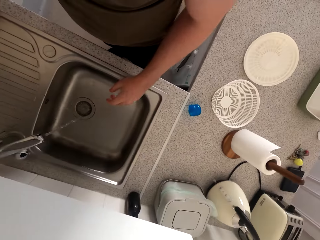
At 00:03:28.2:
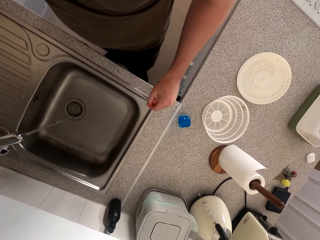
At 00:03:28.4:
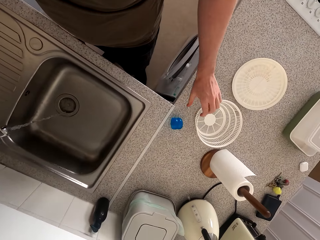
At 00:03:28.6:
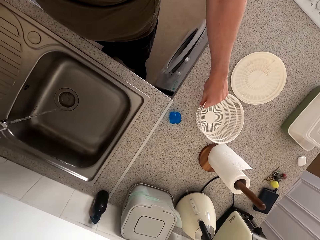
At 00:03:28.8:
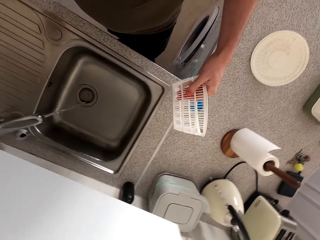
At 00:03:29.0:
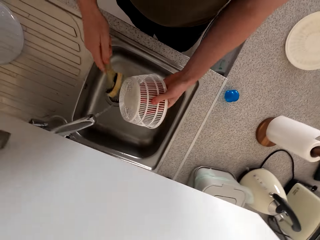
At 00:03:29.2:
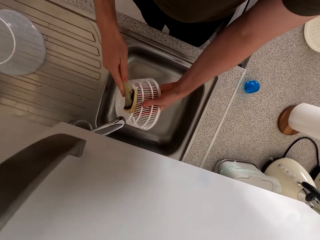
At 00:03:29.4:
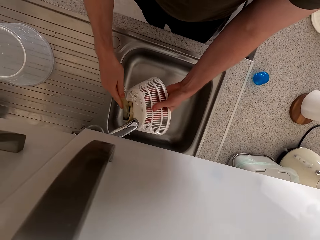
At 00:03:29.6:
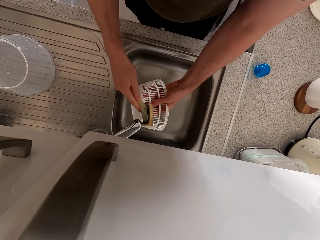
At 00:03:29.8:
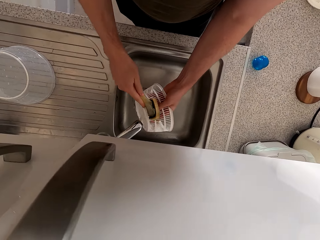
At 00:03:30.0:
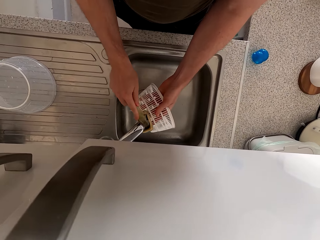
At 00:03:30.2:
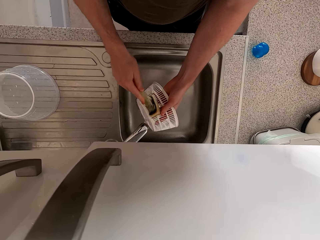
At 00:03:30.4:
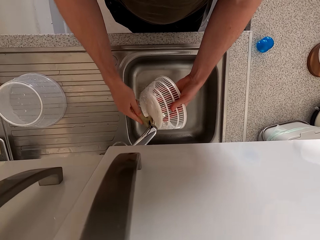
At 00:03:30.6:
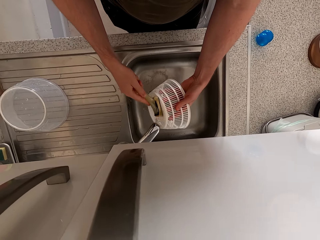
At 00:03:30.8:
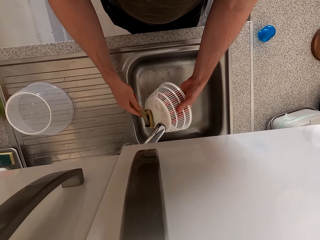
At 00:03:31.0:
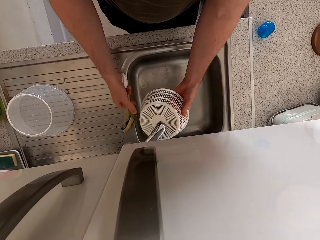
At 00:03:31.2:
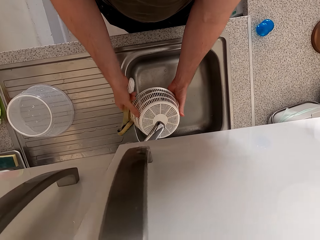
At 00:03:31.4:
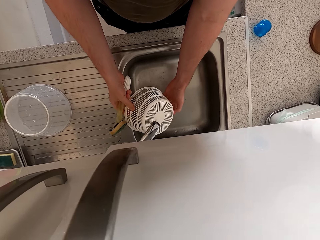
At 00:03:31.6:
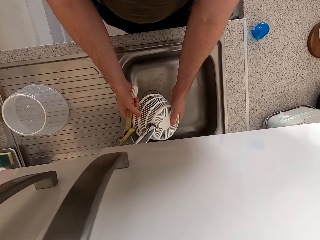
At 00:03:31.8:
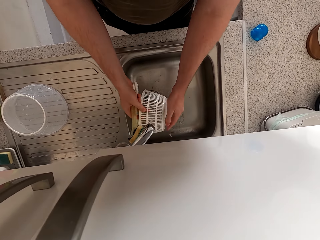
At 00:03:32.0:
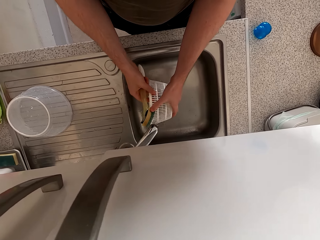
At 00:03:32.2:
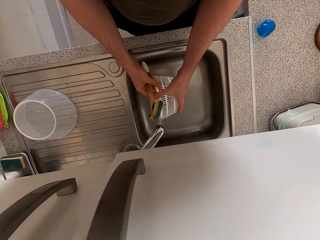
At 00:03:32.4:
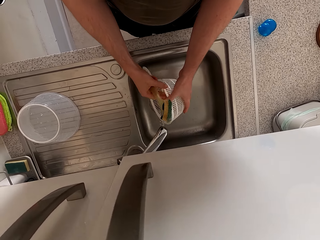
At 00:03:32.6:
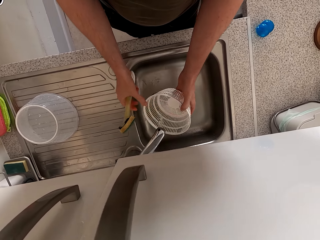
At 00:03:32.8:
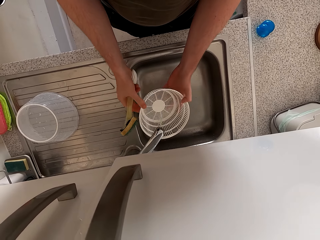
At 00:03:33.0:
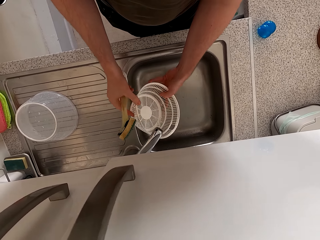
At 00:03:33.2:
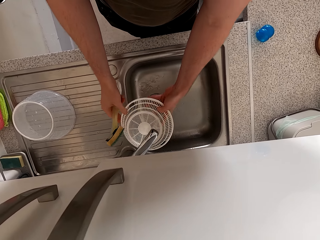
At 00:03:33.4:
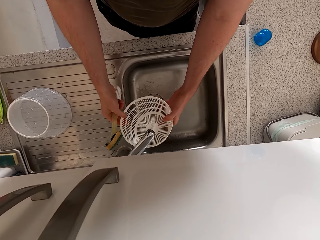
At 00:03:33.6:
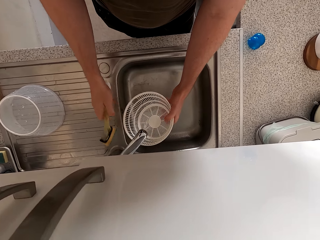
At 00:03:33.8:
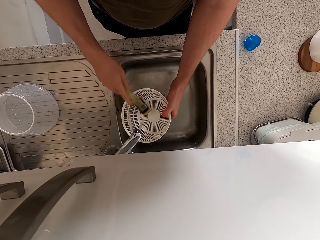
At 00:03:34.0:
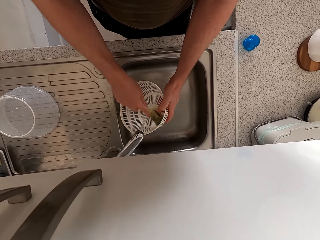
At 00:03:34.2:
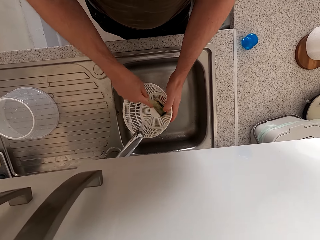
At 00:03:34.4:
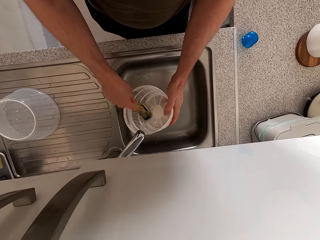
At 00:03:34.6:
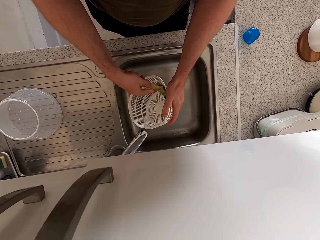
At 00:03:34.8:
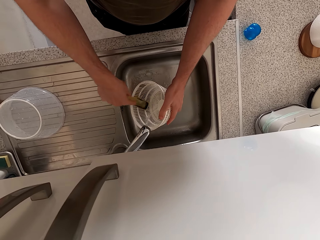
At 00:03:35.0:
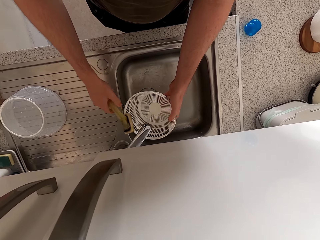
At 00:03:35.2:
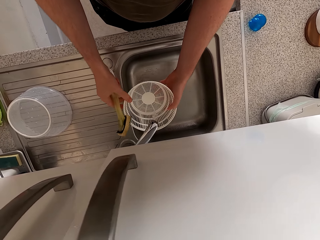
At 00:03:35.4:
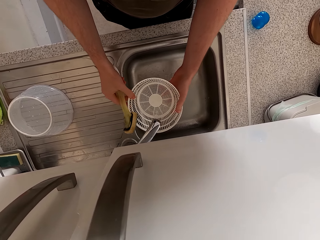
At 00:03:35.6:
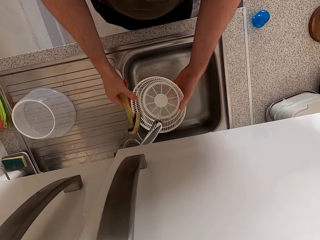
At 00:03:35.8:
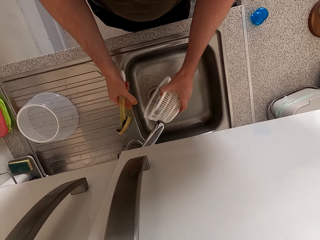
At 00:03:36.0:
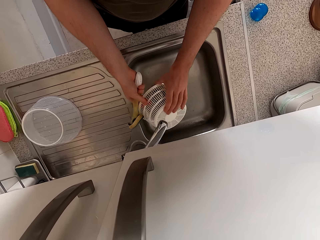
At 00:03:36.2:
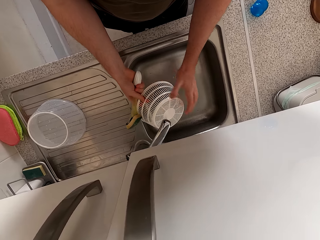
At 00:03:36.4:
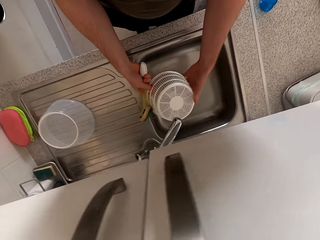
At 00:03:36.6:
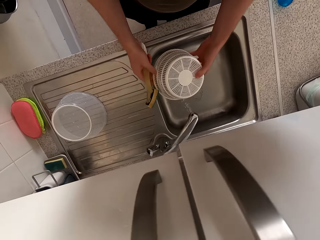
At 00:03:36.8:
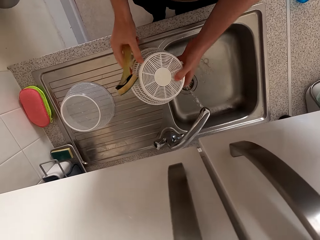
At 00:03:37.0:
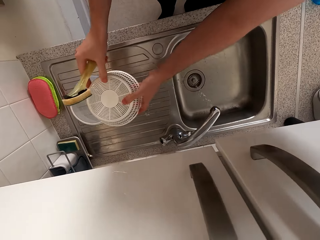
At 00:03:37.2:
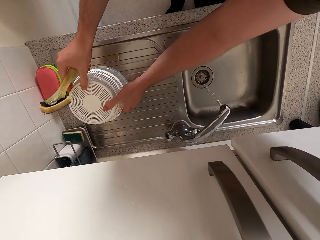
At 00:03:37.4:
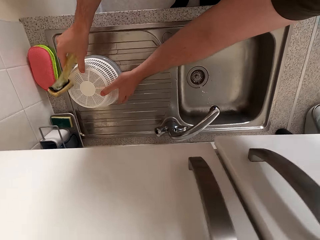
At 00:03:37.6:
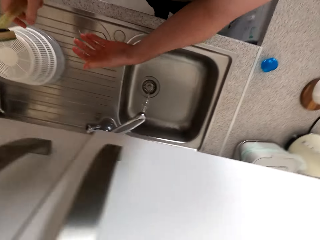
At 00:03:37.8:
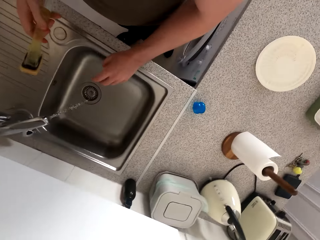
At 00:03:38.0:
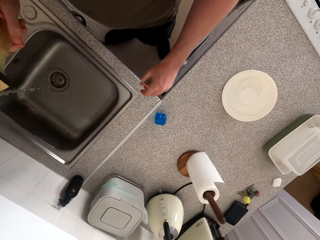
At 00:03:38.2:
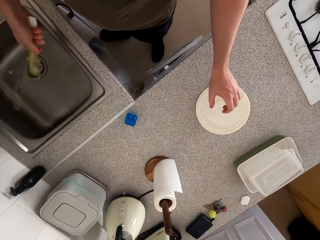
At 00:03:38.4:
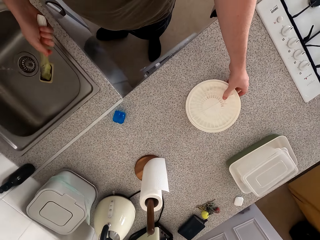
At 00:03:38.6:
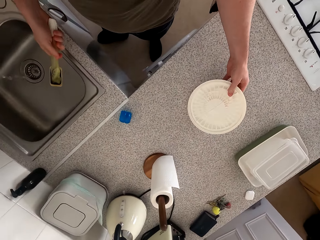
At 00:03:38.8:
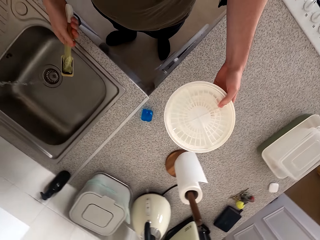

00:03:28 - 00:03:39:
The camera wearer places the container on the kitchen counter. They pick up the sieved container. They wash the sieved container with the sponge. They rinse the sieved container. They wash the sieved container with the sponge. They rinse the sieved container. They place the sieved container on the container. They pick up the lid from the kitchen counter.

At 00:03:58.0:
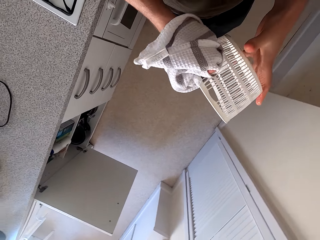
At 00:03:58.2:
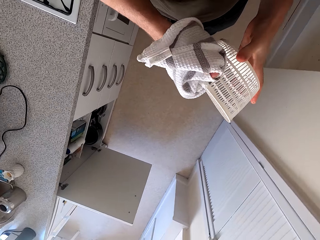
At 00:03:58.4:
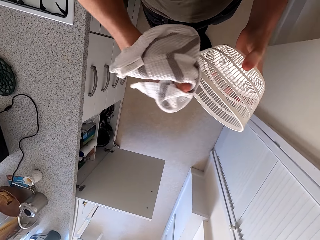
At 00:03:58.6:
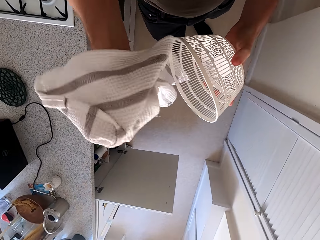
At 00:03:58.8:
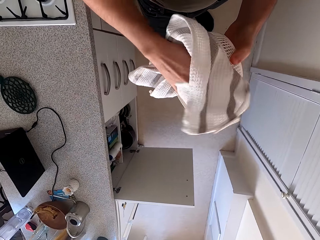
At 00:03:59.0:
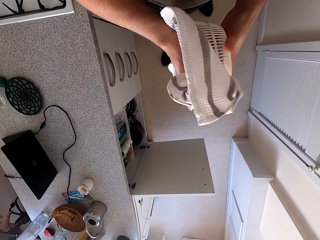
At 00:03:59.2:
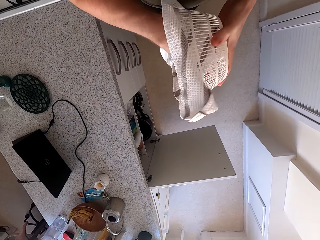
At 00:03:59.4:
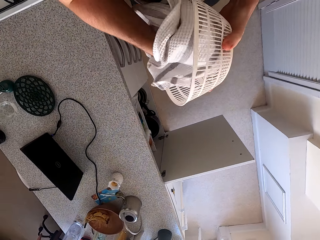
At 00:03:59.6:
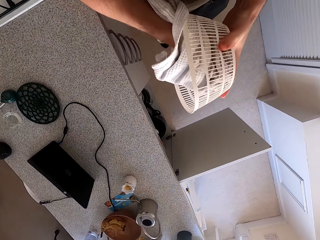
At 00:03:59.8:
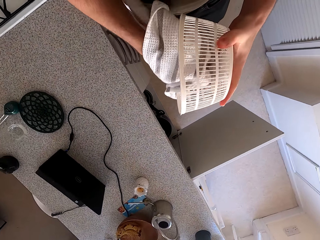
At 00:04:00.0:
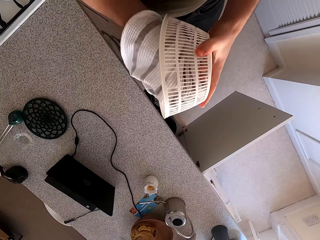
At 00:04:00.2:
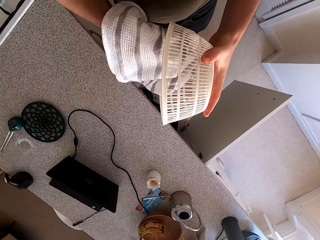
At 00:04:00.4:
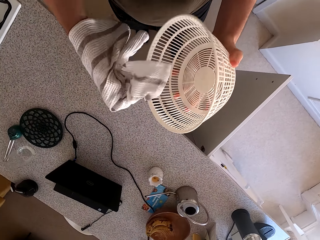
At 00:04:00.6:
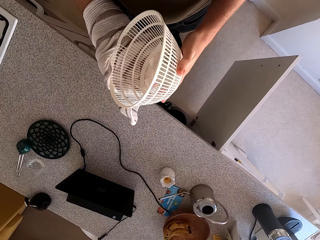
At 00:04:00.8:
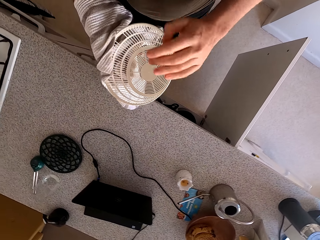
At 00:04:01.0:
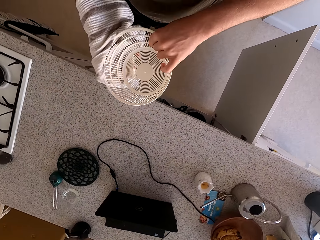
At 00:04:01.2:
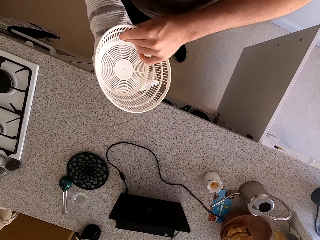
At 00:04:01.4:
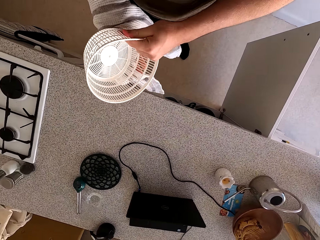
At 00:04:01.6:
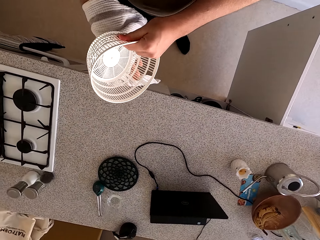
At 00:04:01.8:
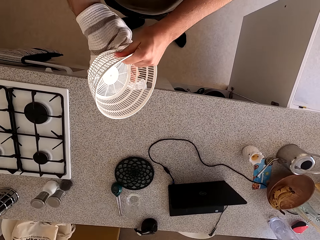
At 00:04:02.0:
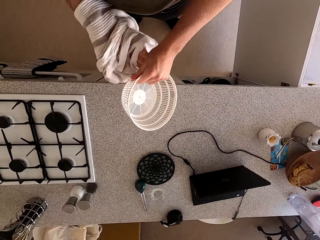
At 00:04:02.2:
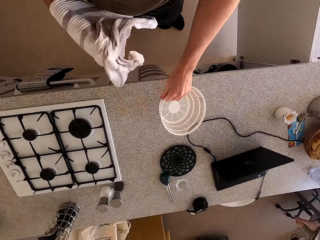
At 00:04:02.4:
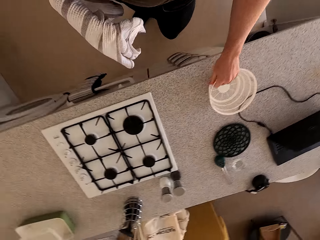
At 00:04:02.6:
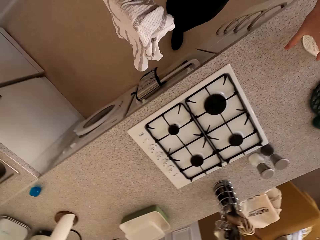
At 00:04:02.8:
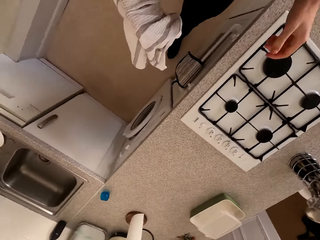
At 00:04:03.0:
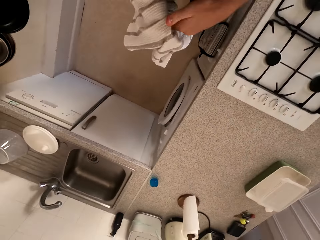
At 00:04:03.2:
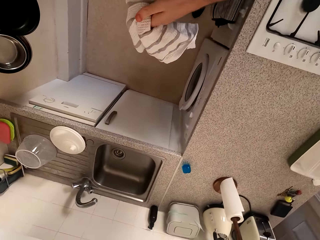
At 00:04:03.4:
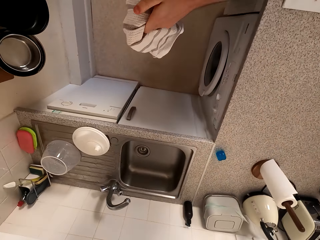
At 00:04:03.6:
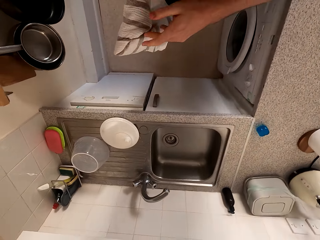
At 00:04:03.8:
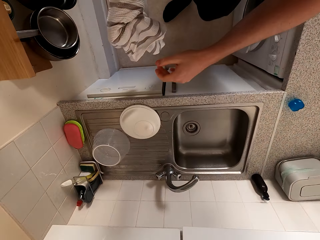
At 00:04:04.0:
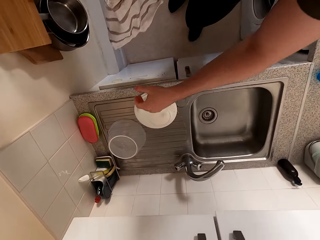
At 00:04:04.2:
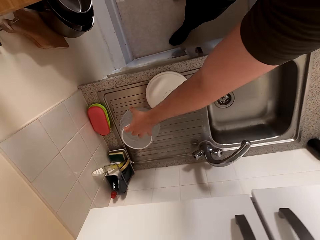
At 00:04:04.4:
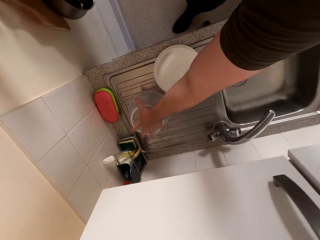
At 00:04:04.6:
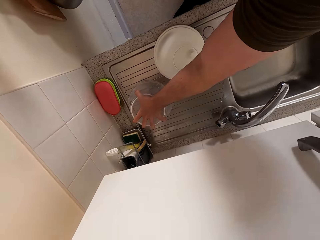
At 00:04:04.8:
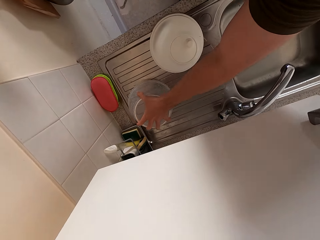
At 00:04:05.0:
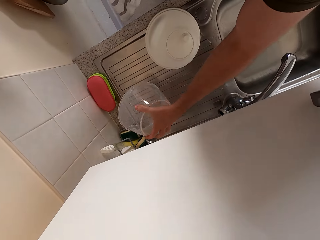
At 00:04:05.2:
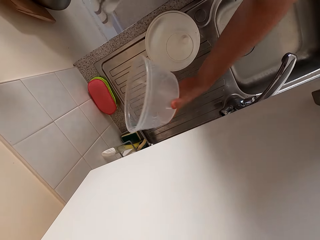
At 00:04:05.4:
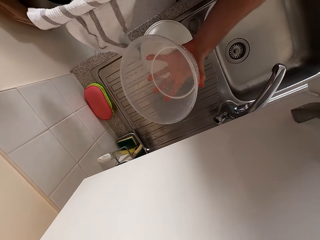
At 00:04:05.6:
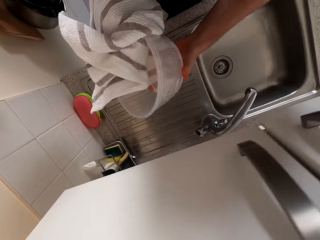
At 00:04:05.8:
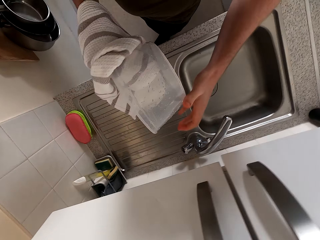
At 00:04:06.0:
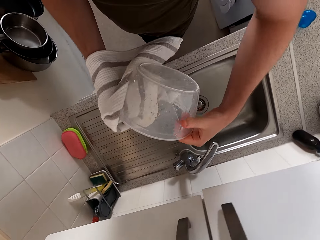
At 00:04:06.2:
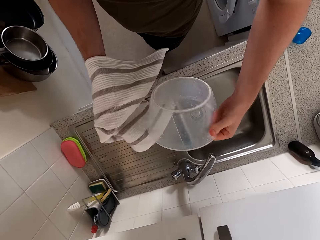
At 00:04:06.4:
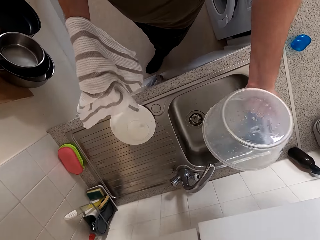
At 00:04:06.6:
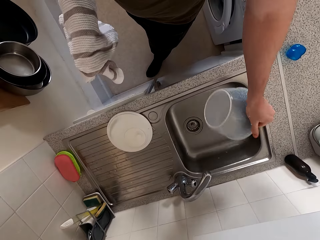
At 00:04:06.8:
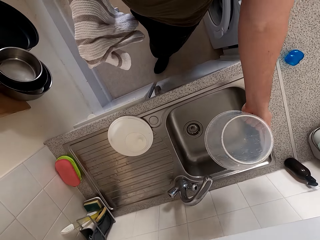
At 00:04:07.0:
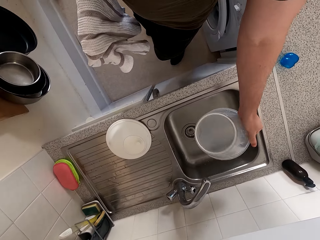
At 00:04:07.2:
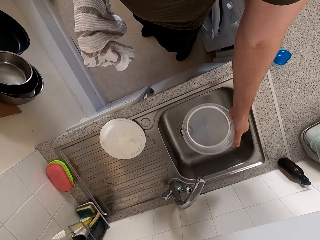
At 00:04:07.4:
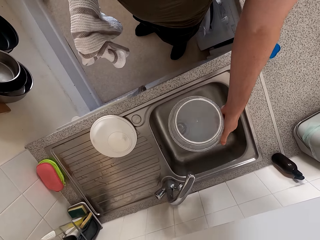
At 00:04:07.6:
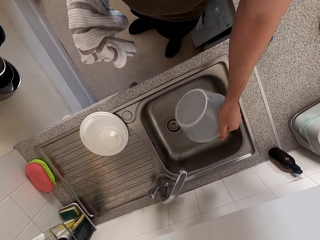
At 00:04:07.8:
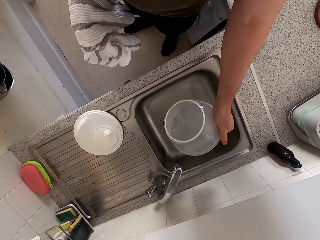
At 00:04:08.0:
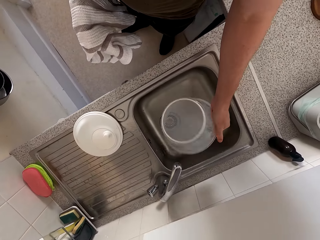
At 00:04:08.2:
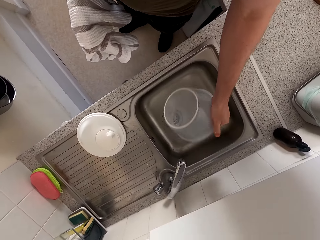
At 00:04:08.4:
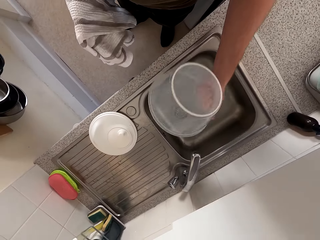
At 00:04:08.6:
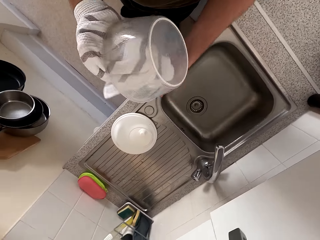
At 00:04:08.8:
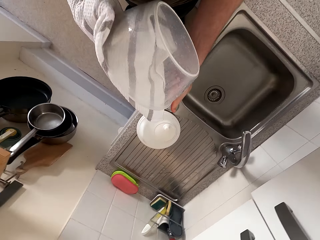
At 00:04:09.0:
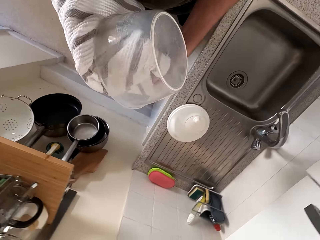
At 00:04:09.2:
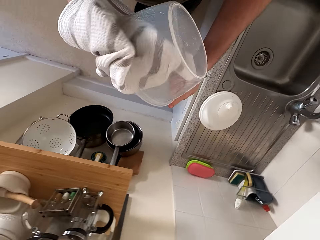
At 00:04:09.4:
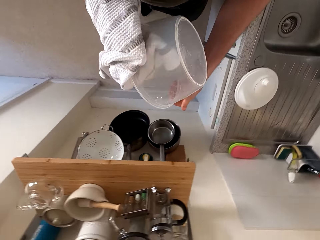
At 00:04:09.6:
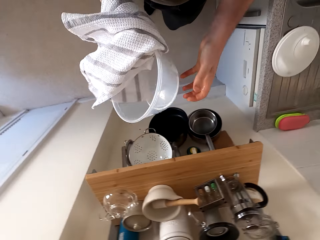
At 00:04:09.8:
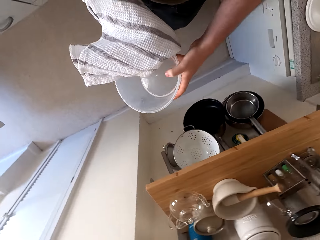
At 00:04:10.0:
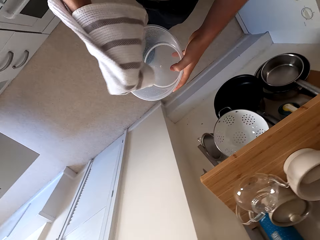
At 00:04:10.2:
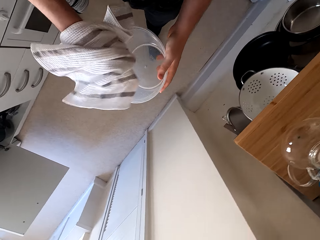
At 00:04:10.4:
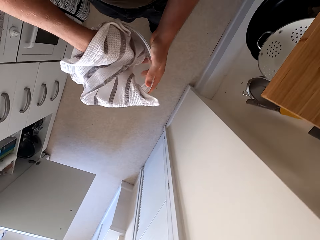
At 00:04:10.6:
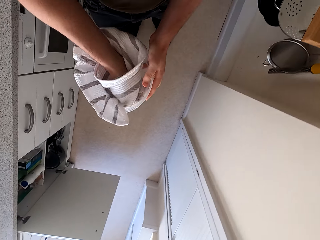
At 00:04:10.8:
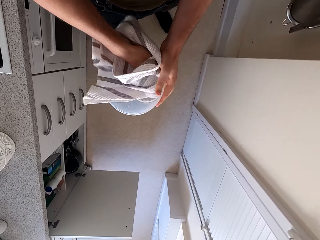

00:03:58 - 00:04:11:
The camera wearer walks around the kitchen. They wipe the sieved container with the towel. They place the sieved container on the kitchen counter. They walk around the kitchen. They pick up a container. They wipe the container with the towel. They shake off water from the container. They wipe the container with the towel.
